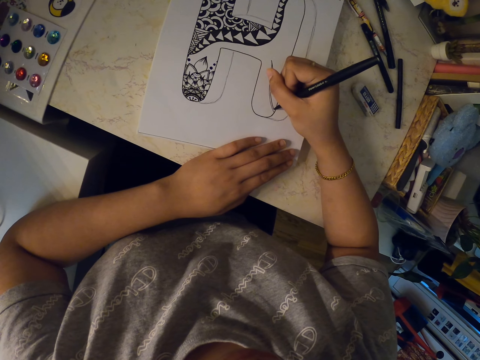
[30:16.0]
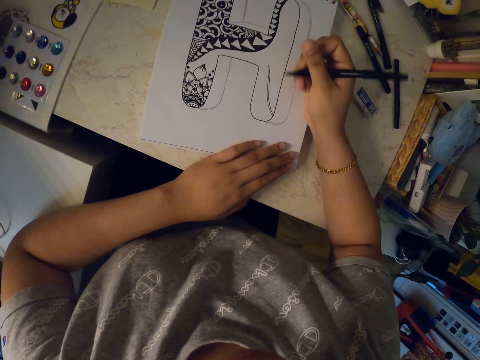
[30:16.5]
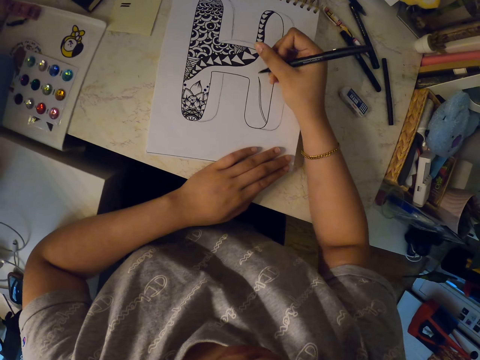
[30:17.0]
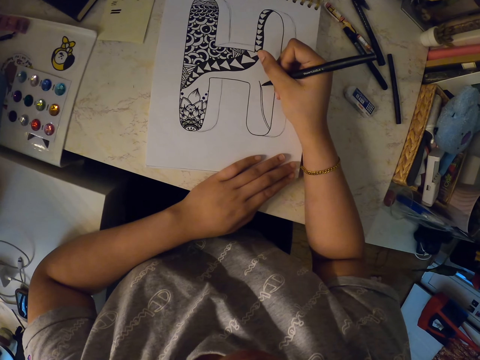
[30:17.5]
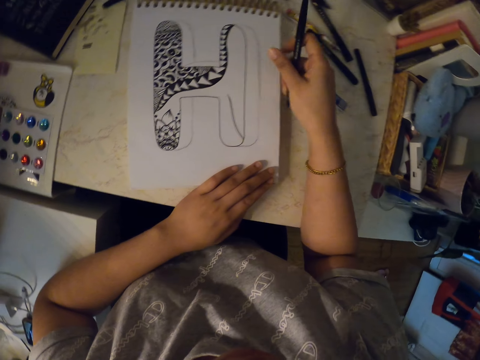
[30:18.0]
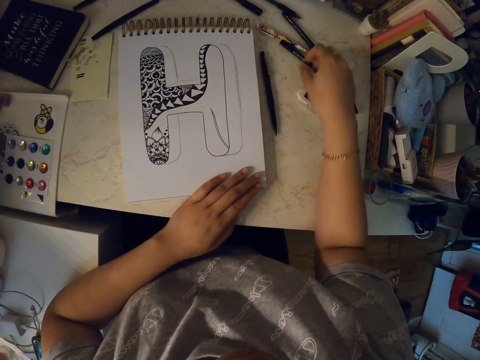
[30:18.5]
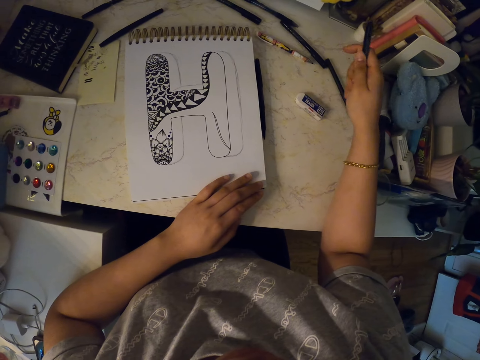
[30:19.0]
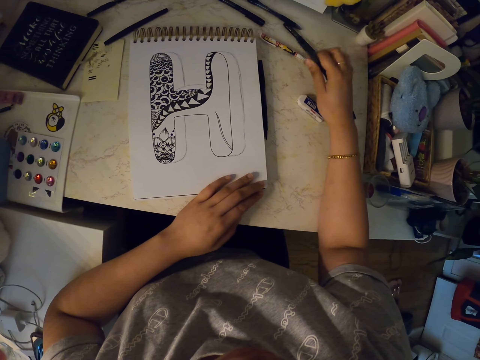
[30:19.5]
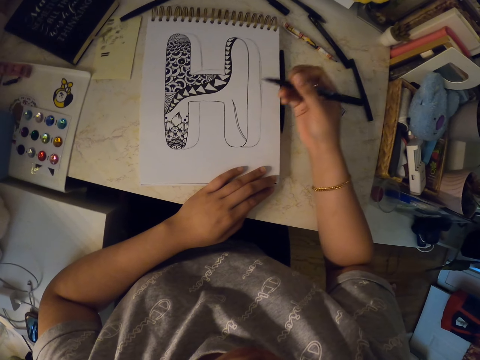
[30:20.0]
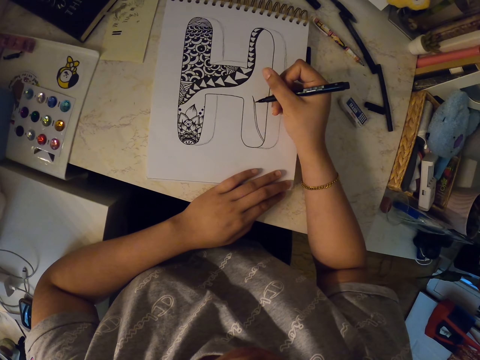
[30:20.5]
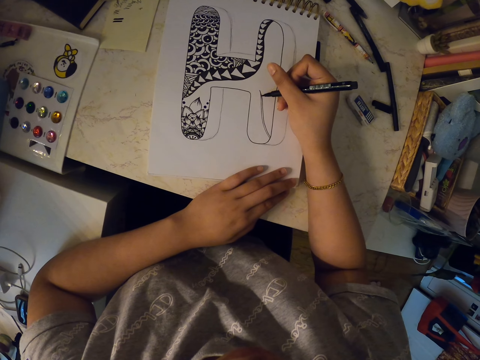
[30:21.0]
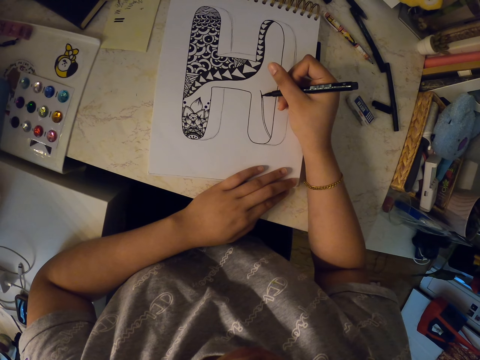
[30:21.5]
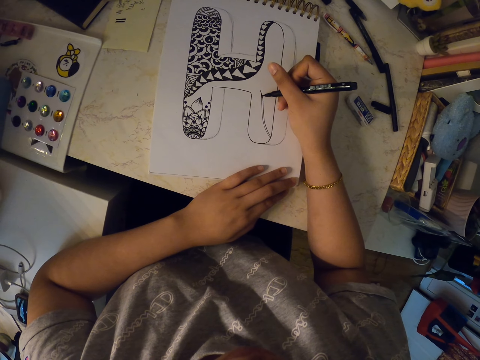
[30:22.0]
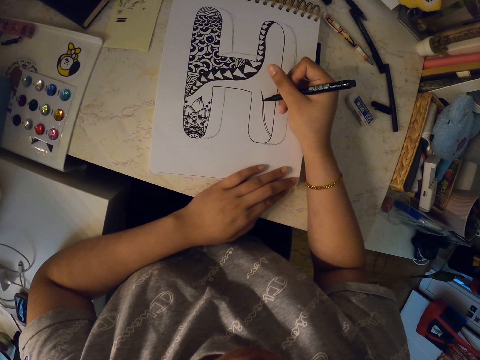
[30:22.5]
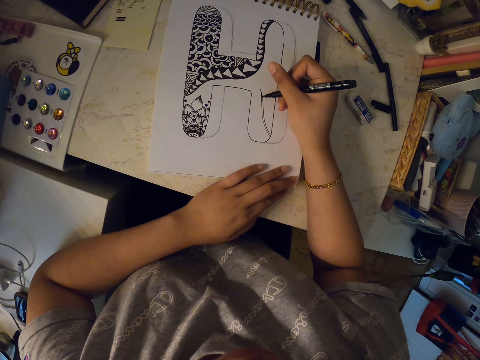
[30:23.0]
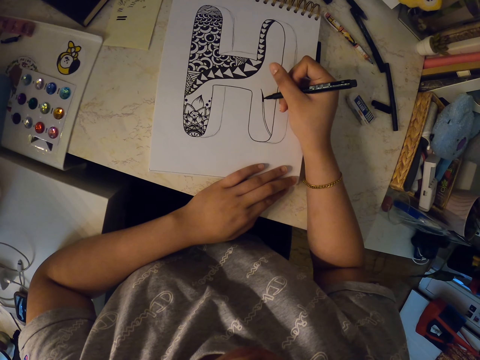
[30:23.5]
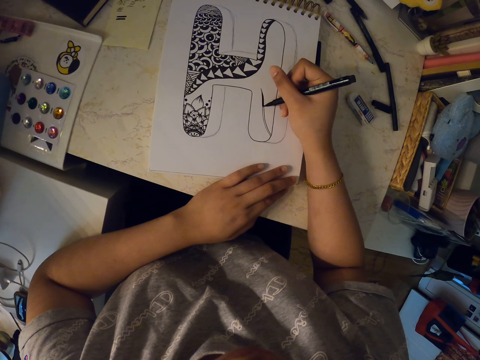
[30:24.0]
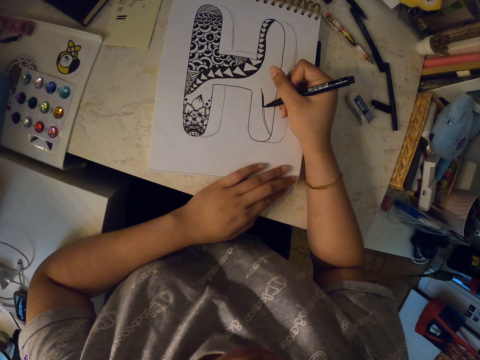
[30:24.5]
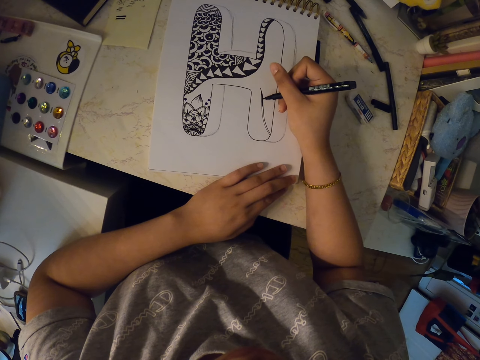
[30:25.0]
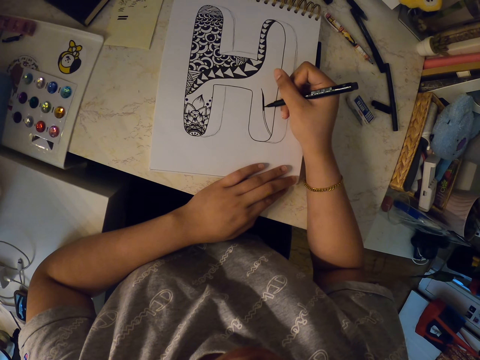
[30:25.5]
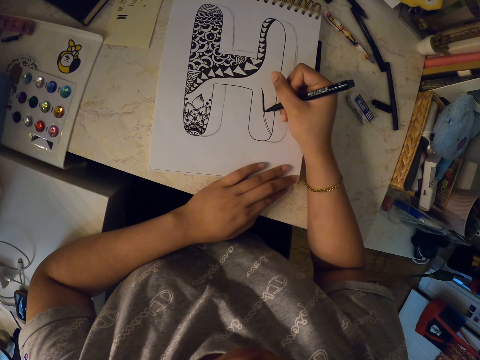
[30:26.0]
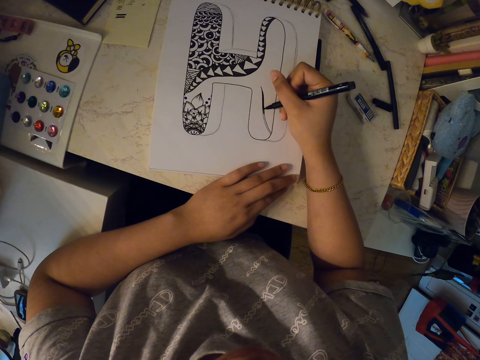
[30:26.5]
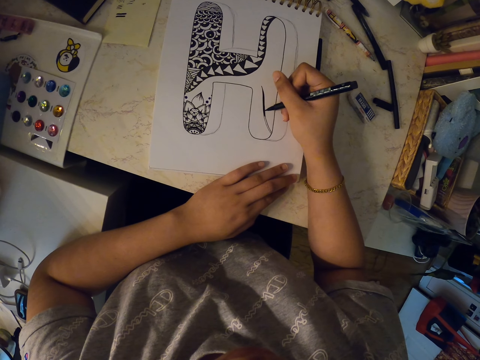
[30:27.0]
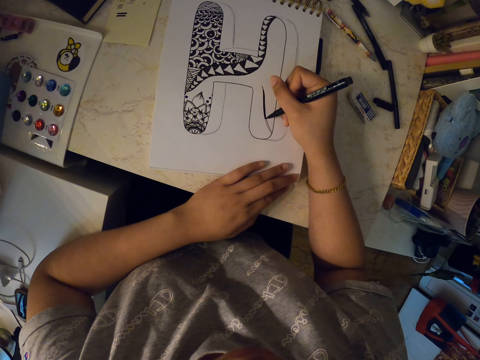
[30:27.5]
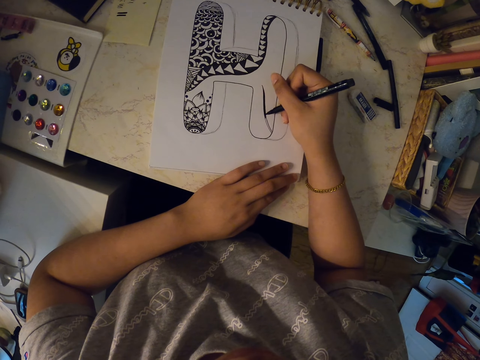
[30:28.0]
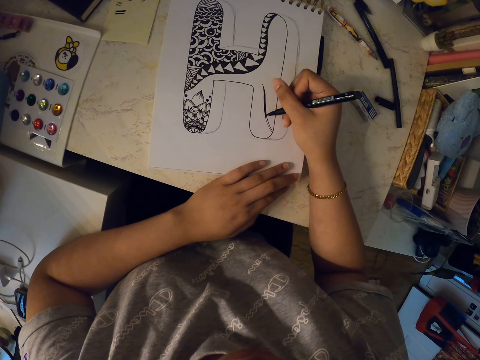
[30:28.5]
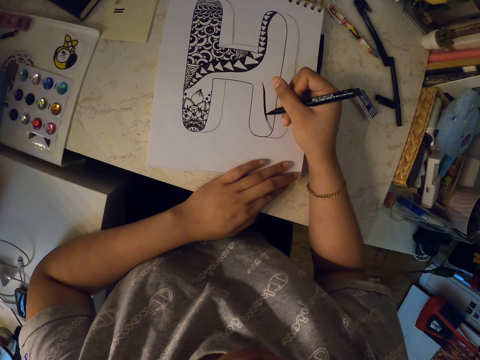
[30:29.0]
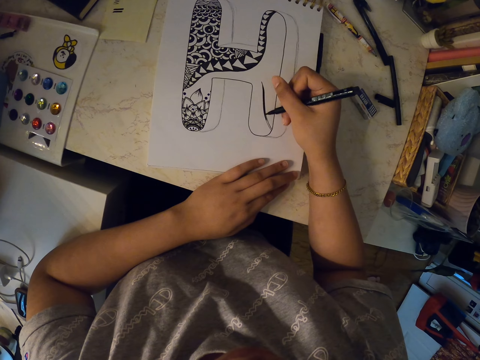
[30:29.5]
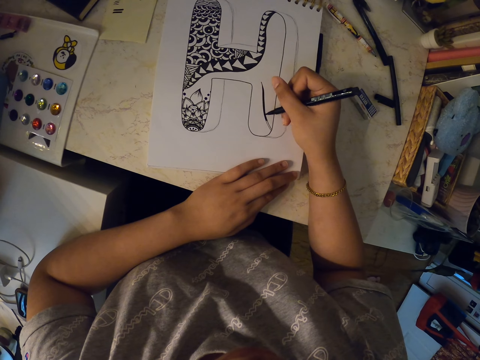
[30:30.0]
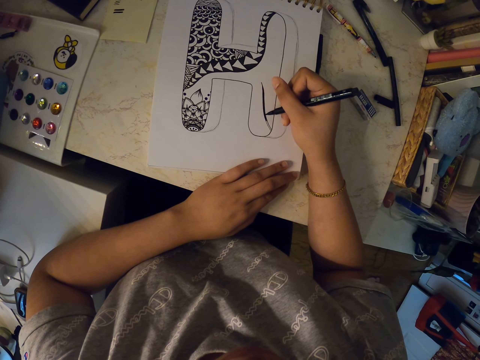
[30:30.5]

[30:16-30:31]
The camera wearer puts the marker pen on the table. They pick up another marker pen. They remove the lid of the marker pen. They draw on the drawing book using the marker pen.

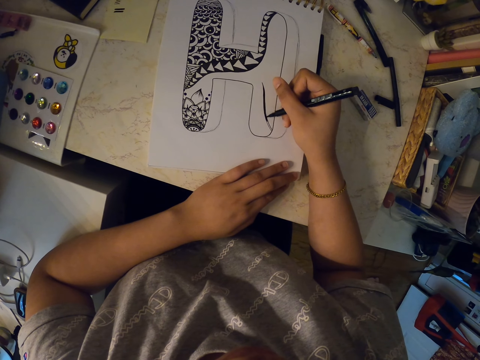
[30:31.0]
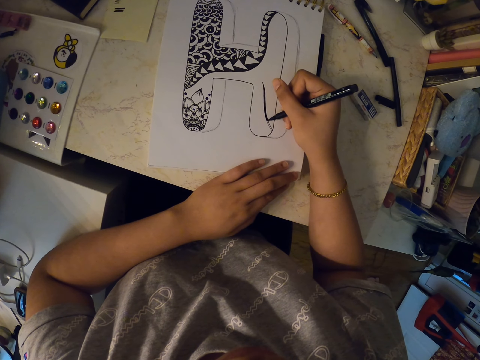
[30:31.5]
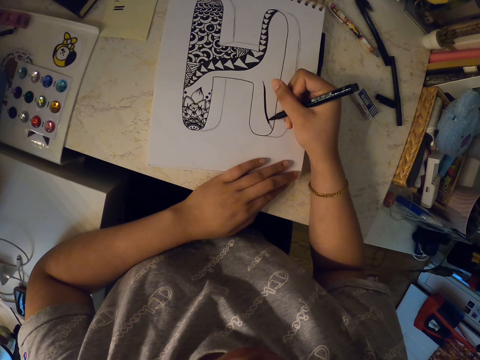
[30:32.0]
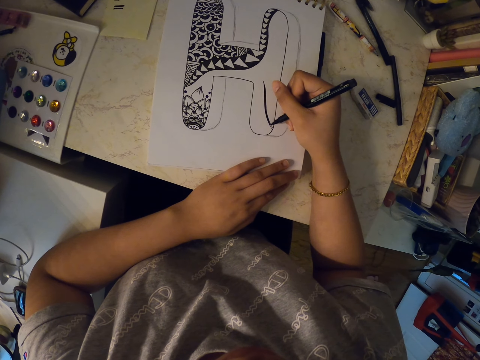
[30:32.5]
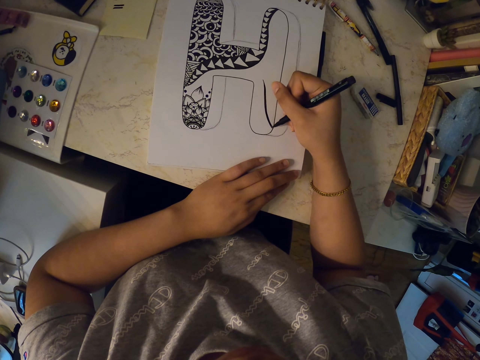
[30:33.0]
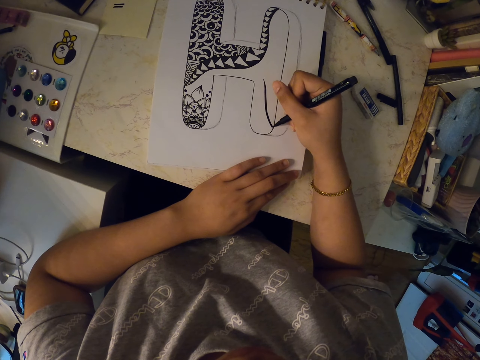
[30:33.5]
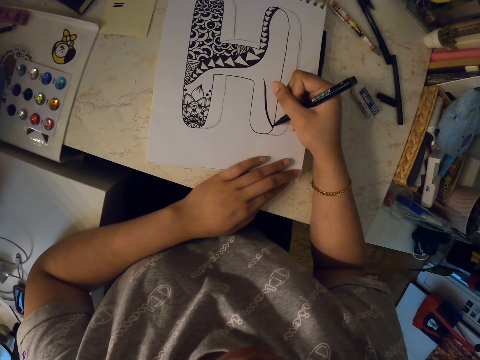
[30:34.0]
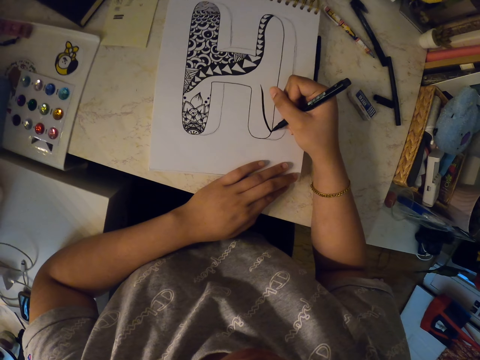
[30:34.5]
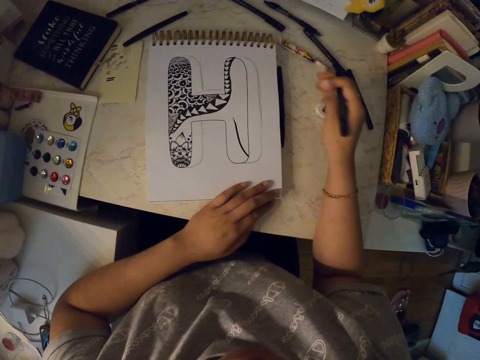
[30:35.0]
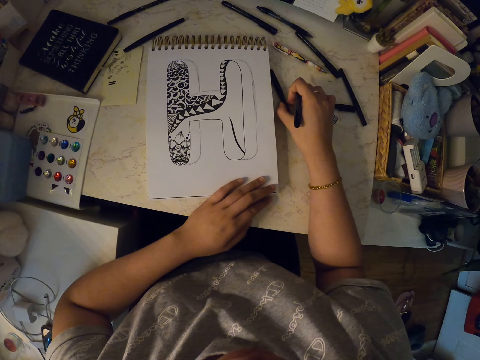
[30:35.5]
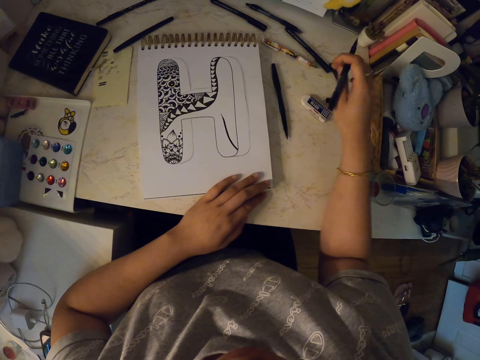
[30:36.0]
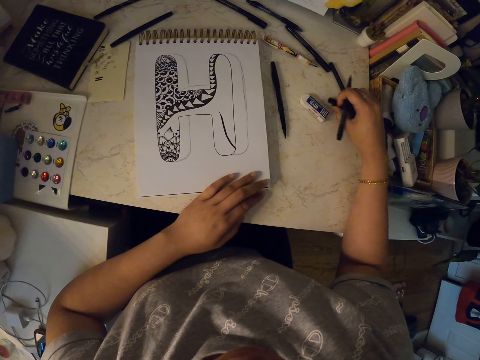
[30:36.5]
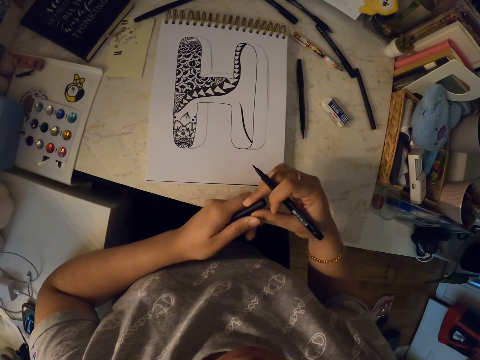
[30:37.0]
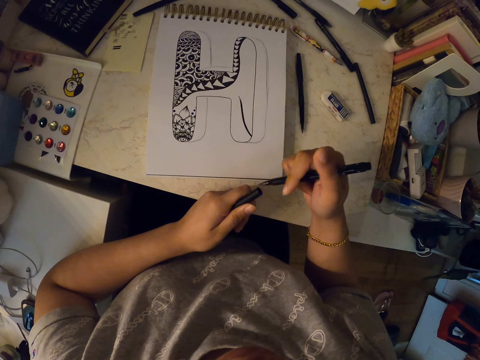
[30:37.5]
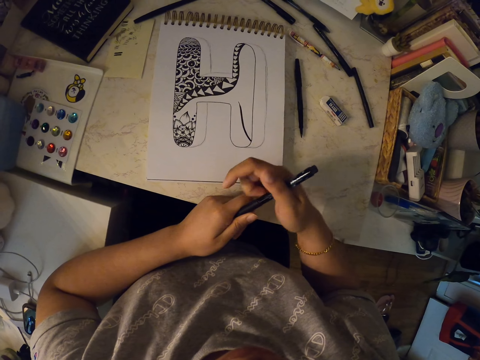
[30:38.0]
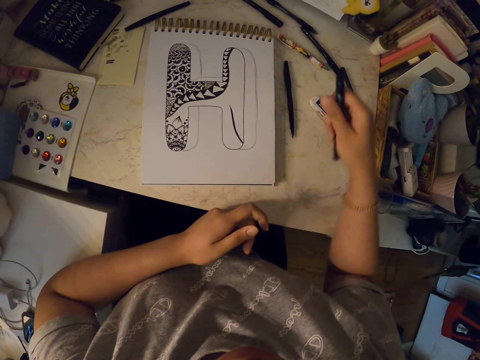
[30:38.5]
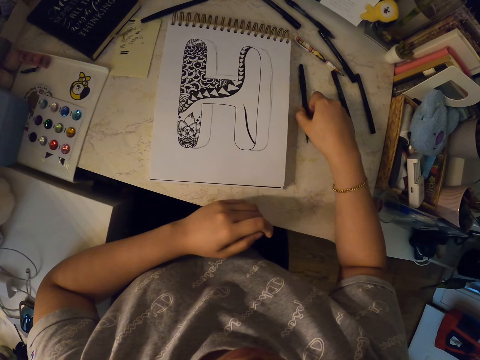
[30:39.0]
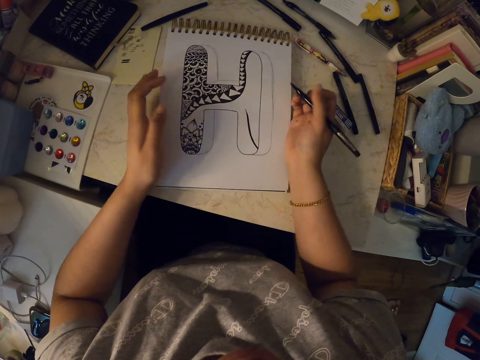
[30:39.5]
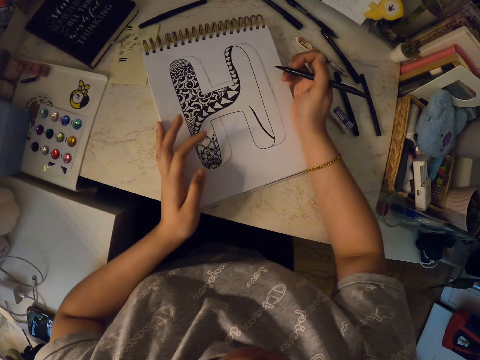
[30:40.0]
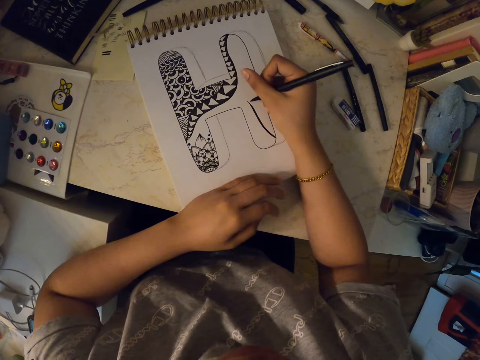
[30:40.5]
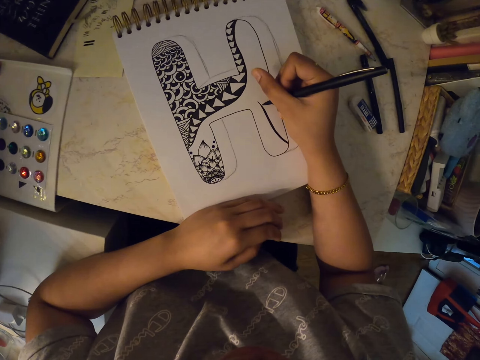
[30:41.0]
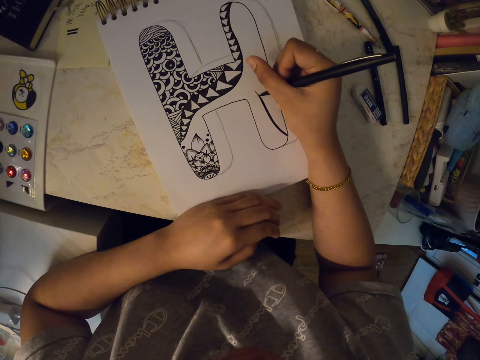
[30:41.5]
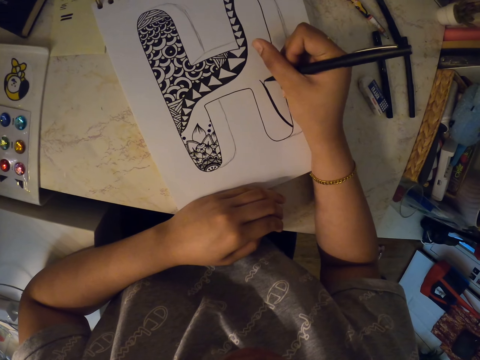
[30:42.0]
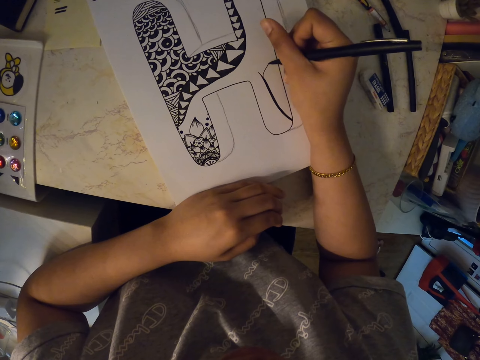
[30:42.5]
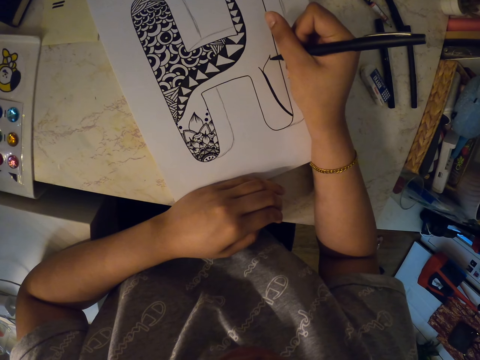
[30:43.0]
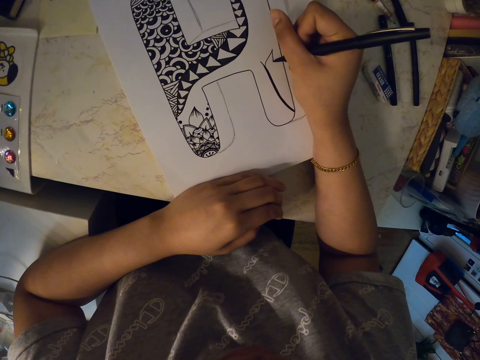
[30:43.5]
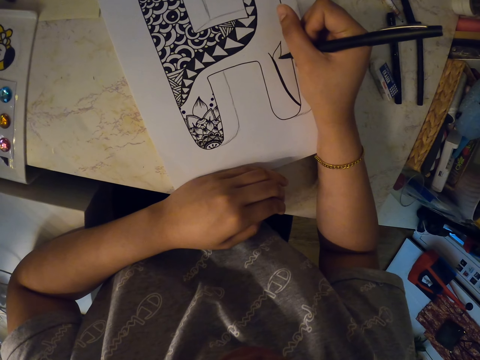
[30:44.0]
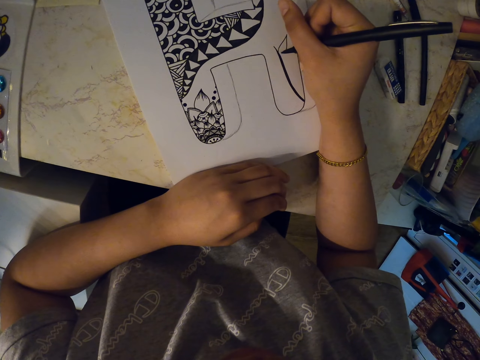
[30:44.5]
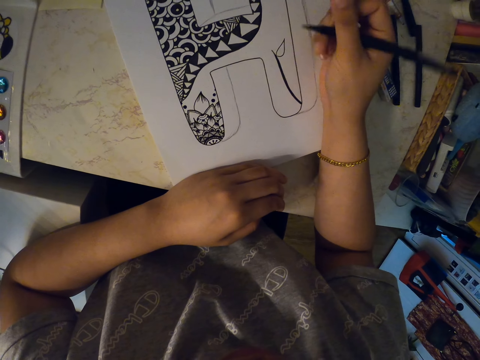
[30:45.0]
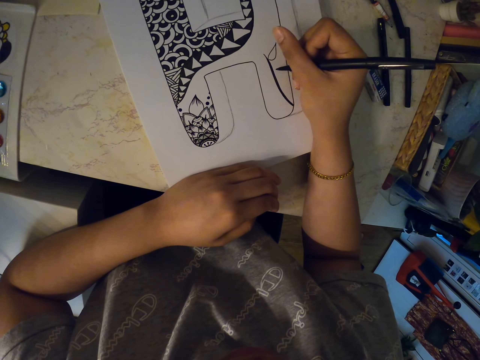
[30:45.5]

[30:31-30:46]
The camera wearer moves a marker pen. They pick up the lid of the marker pen. They cover the marker pen. They put the marker pen on the table. They pick up a marker pen. They move the drawing book. They draw on the drawing book using the marker pen.
